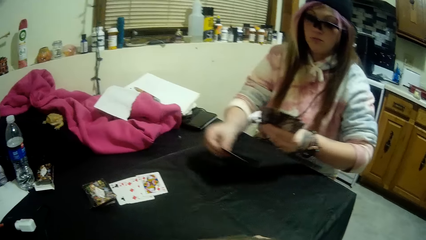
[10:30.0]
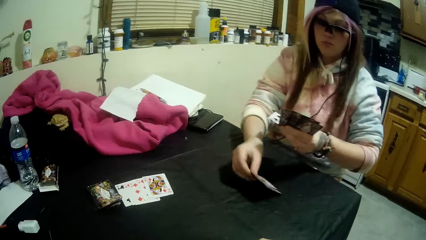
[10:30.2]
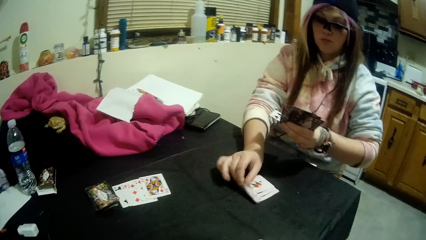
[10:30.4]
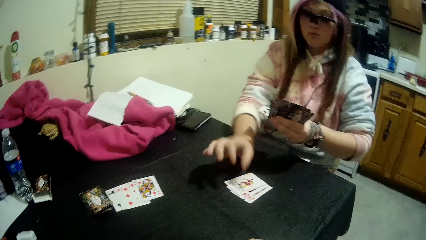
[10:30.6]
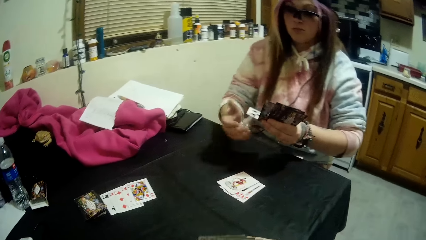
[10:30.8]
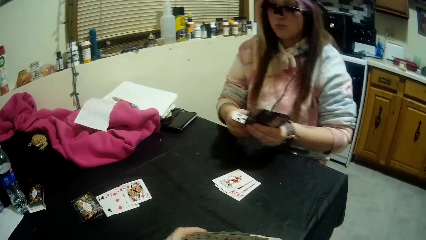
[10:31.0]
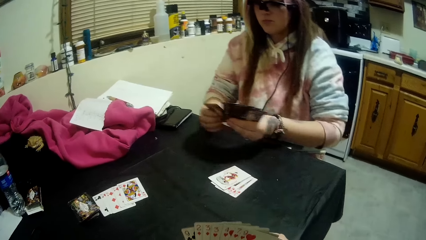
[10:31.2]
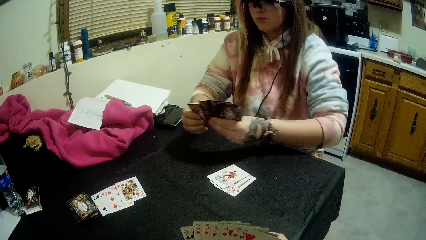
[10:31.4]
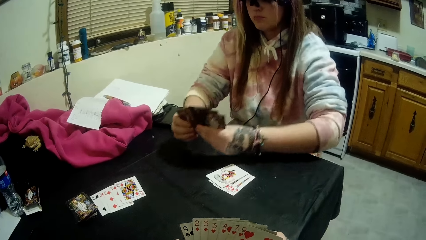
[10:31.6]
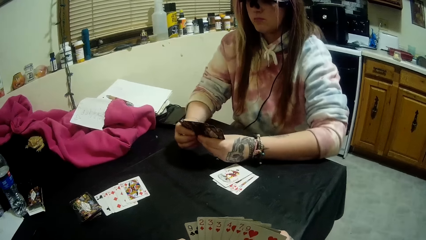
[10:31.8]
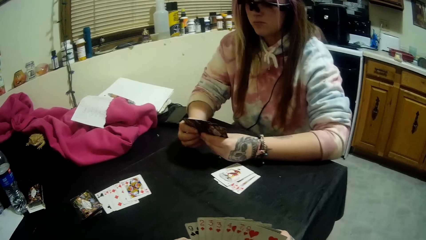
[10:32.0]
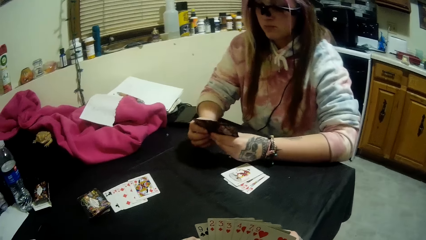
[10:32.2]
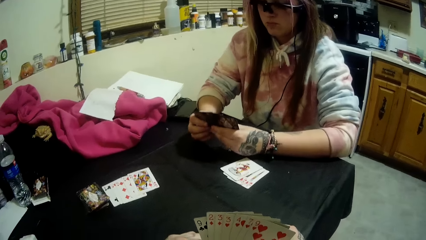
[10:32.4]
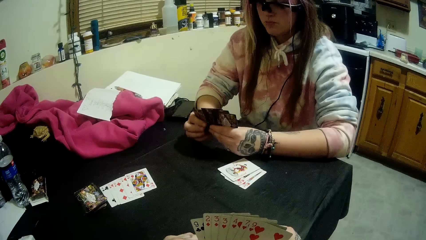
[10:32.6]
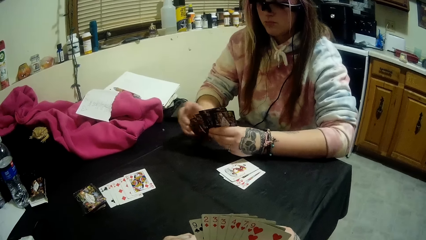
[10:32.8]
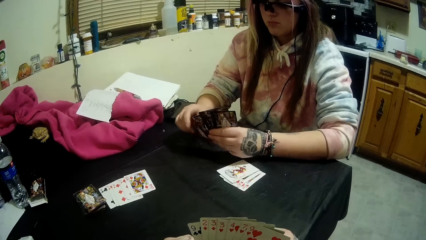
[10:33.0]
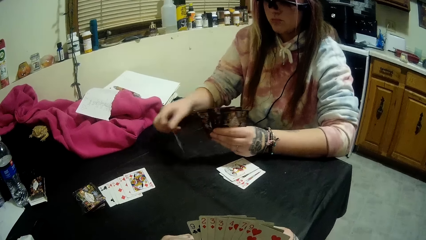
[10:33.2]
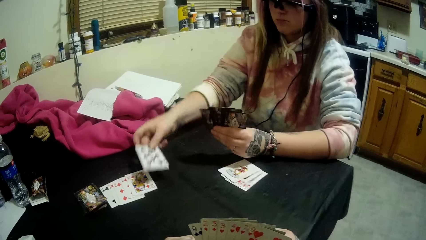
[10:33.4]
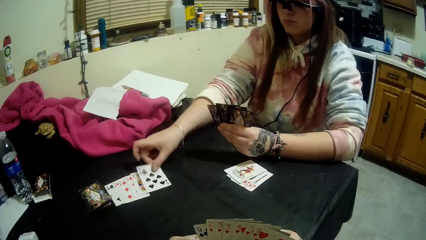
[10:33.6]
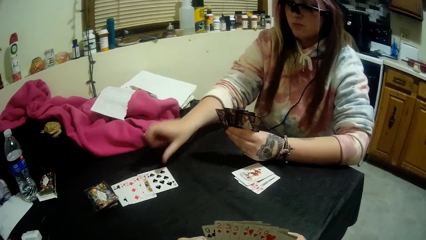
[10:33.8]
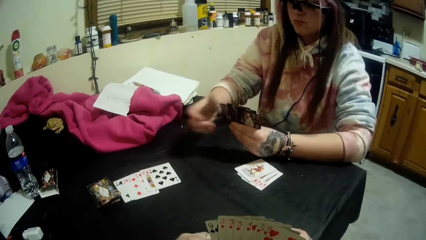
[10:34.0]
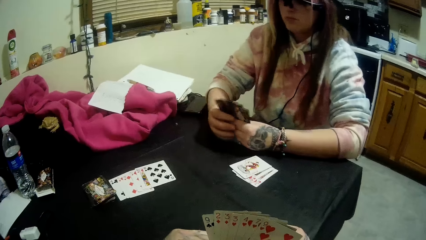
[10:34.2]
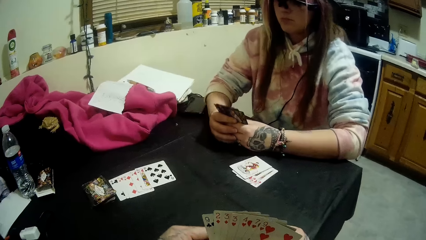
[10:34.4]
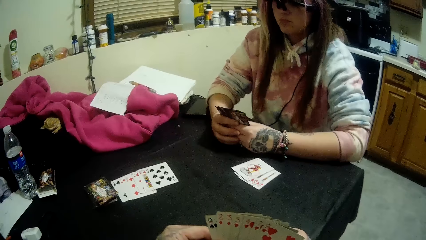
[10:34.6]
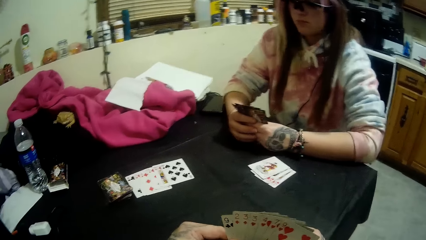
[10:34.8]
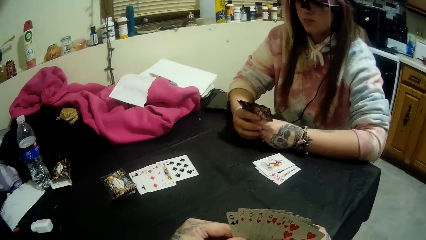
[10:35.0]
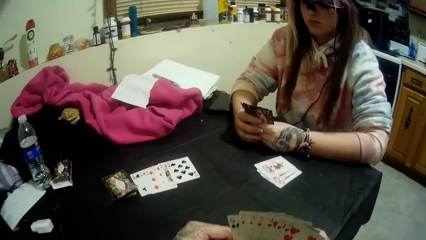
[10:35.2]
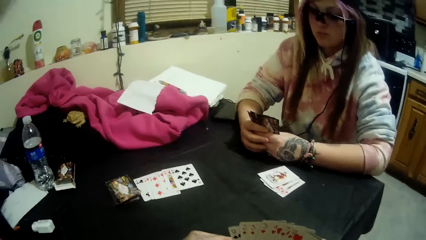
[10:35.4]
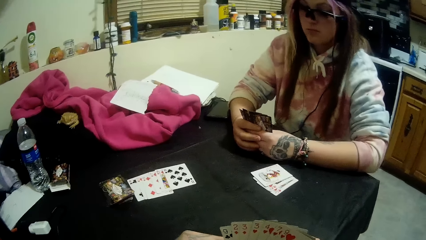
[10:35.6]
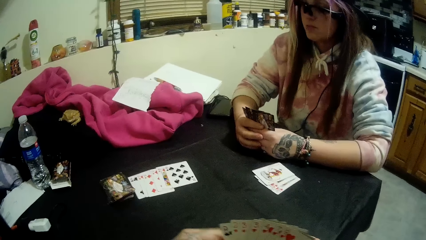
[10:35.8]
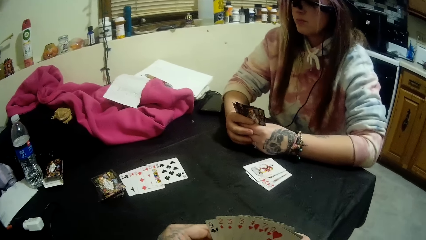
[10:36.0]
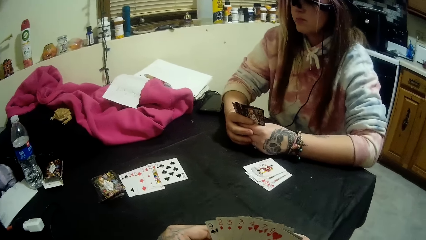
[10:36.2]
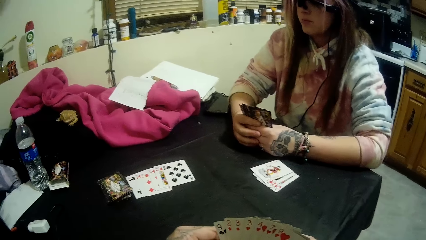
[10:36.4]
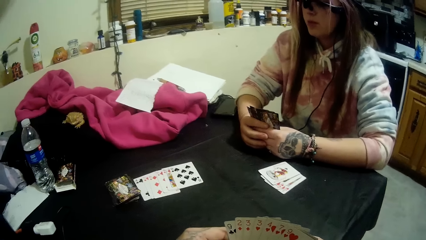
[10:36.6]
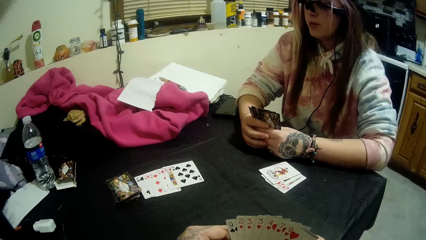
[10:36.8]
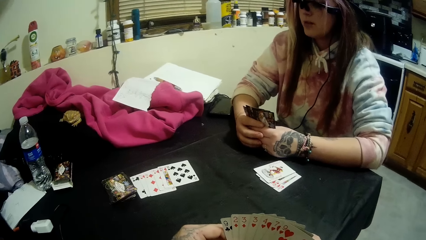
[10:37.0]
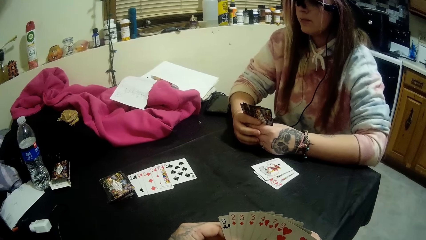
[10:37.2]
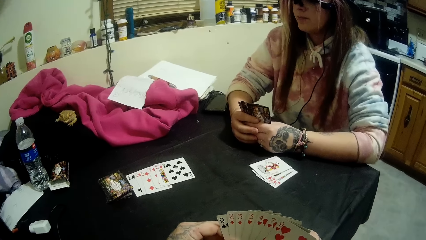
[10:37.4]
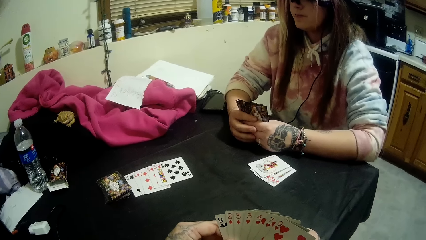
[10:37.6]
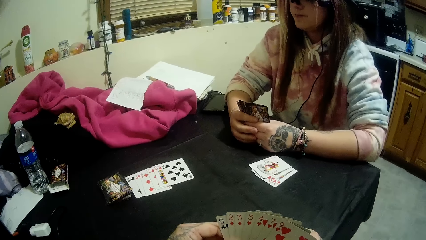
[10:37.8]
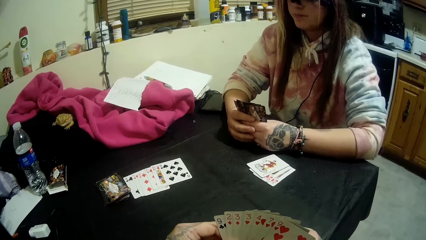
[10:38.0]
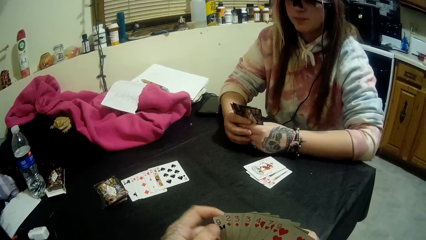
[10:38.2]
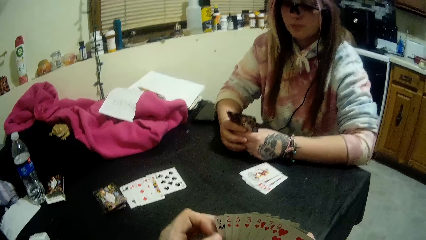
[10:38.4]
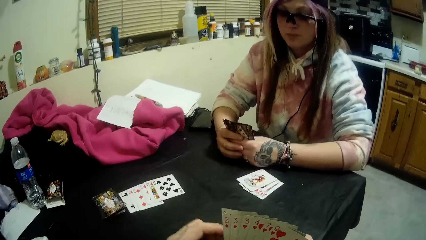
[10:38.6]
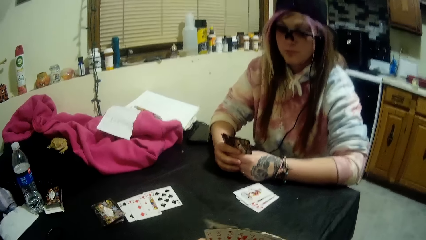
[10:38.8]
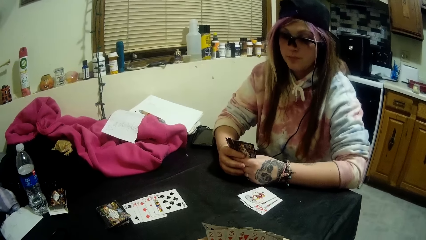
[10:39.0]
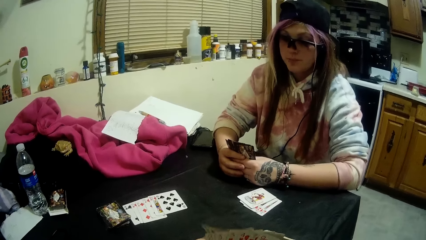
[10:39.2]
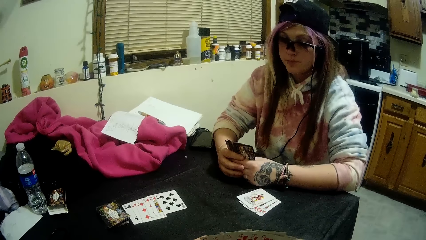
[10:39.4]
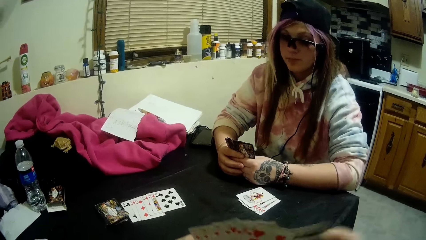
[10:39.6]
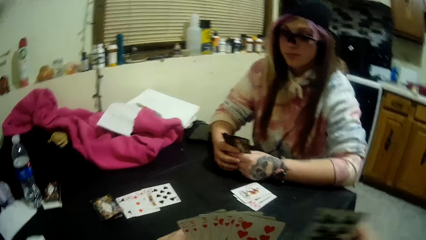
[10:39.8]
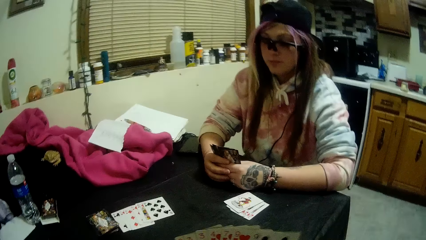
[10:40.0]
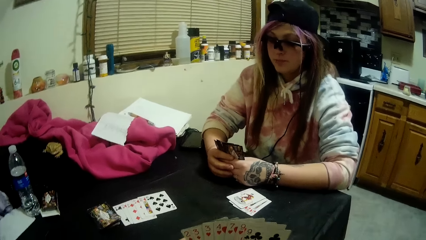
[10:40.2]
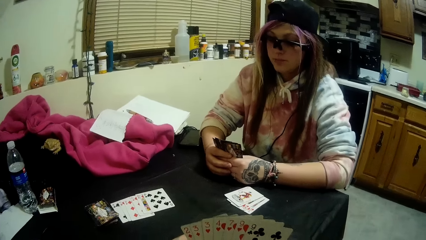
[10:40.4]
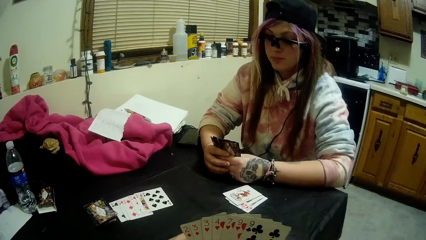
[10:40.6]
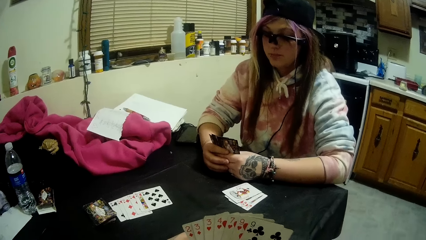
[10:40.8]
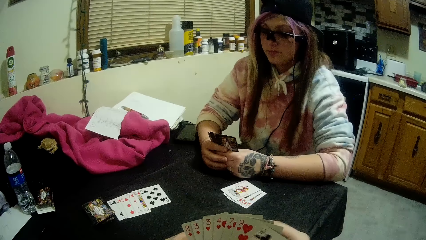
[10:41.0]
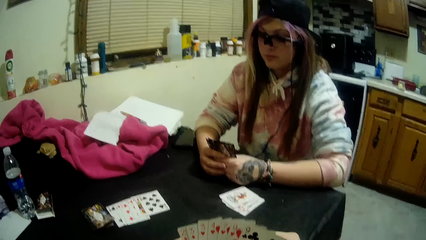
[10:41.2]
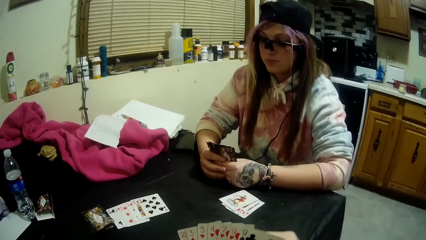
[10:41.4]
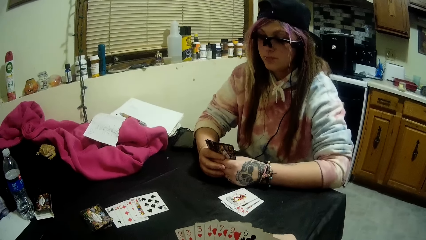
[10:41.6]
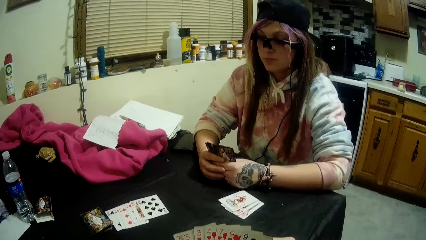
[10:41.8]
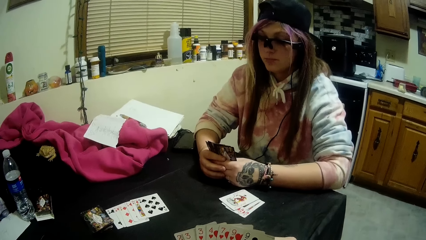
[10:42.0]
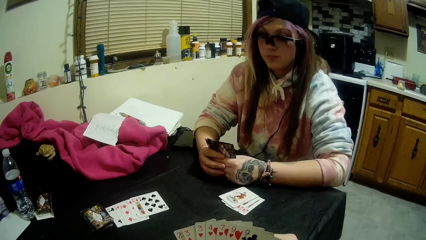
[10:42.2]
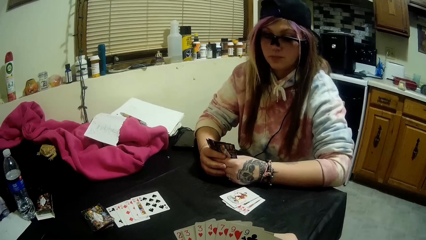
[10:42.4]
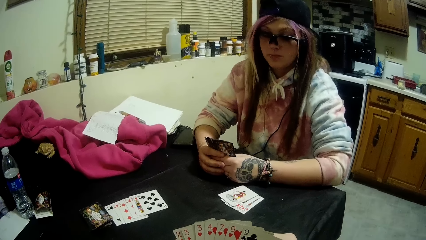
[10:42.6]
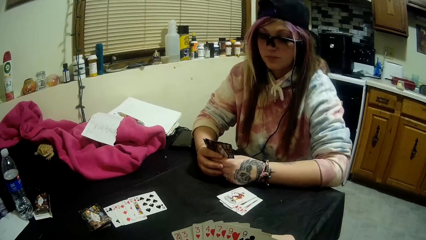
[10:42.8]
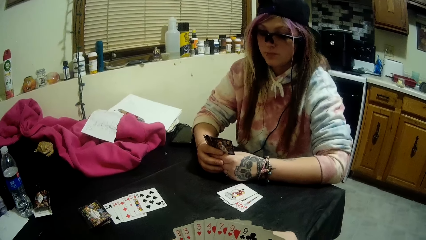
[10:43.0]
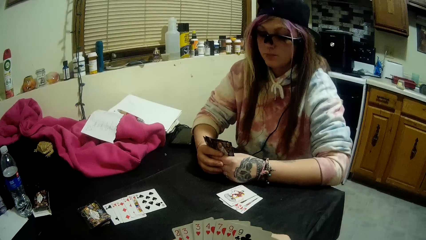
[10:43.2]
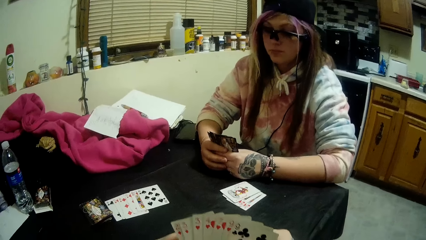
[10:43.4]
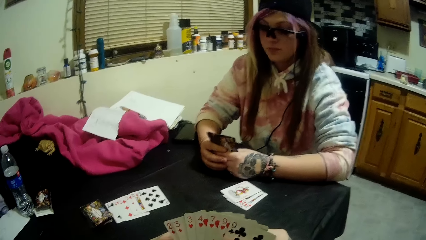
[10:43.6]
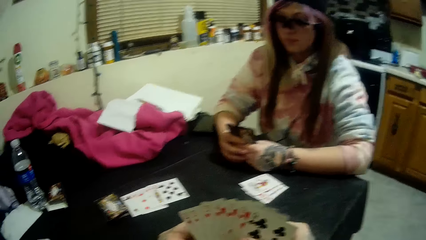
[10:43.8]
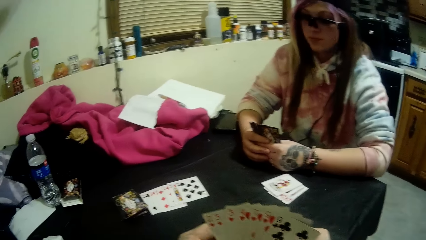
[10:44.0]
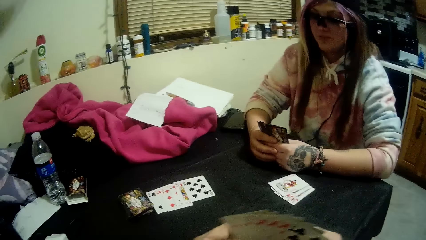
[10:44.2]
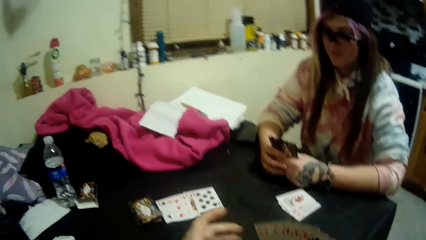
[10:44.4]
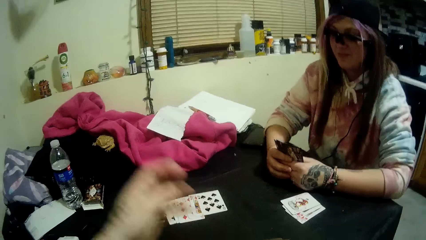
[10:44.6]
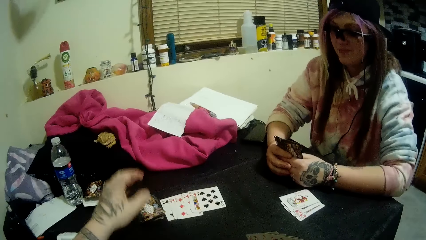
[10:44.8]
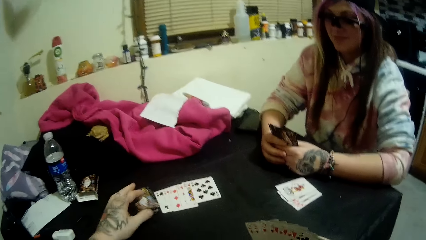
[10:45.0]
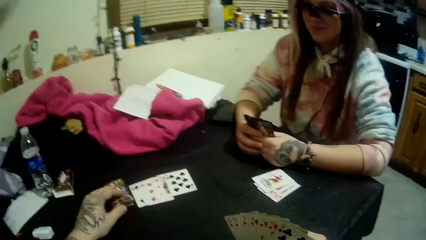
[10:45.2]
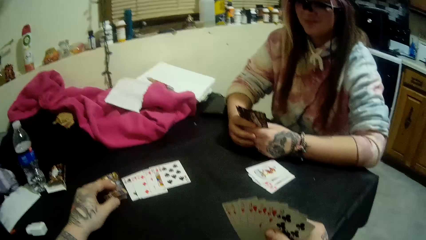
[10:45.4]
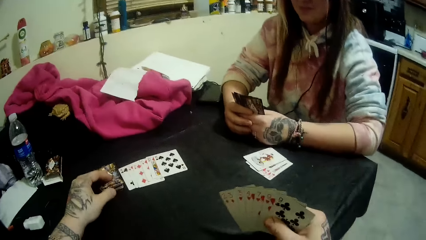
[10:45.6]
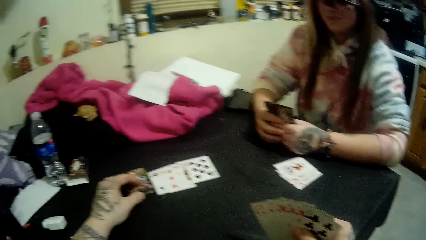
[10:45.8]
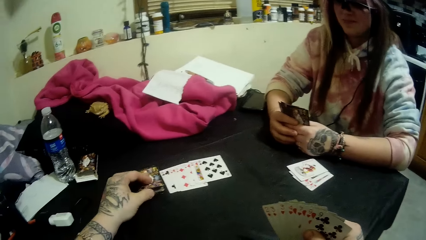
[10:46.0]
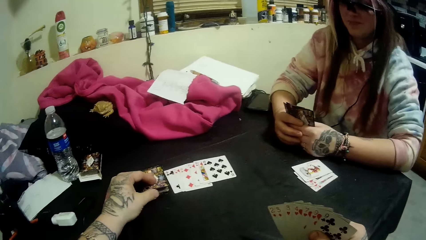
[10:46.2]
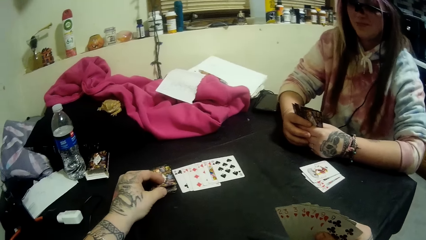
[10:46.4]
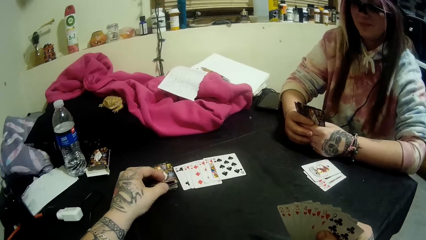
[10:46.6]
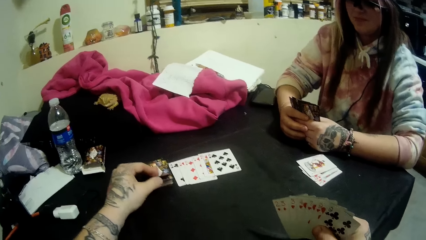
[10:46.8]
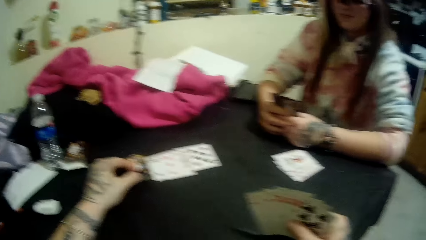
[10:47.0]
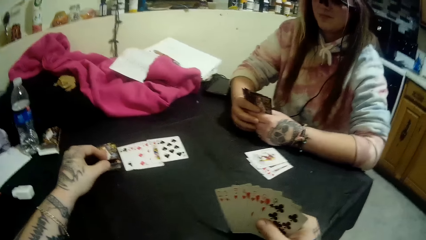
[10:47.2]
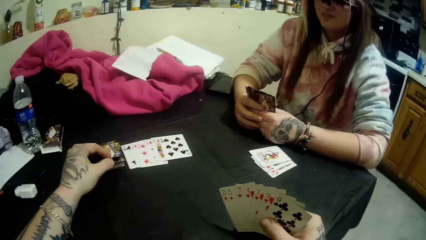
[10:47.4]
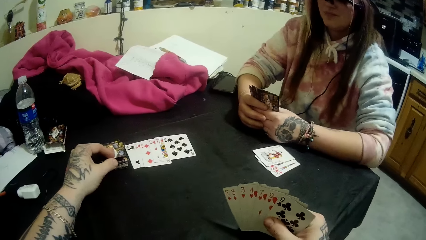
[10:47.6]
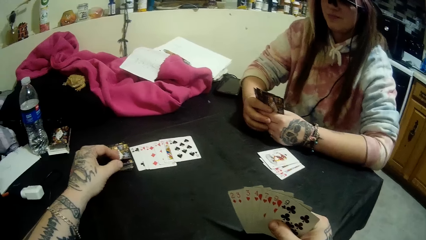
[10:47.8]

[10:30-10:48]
The woman drops some of the cards in her hands on the table. The woman drops a card in her hand on the cards beside the stack of cards. The camera wearer stares at his cards. He scans through the cards in his hands. He places his hand on the deck on the table. He picks a card from the stack of cards with his left hand.
